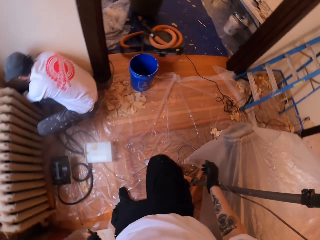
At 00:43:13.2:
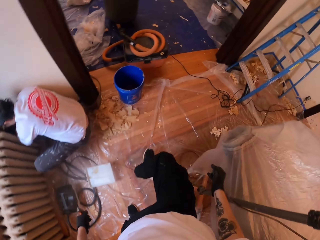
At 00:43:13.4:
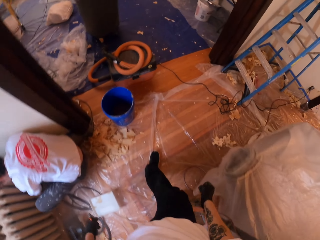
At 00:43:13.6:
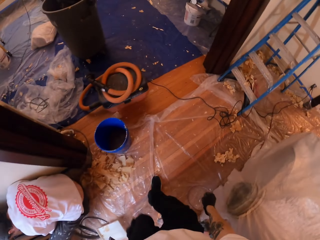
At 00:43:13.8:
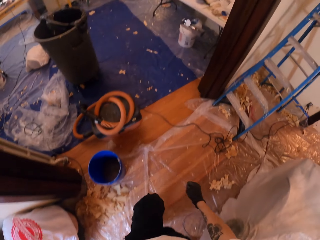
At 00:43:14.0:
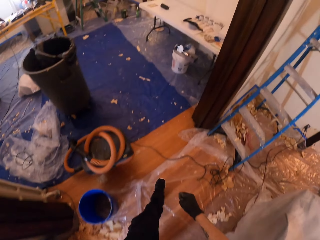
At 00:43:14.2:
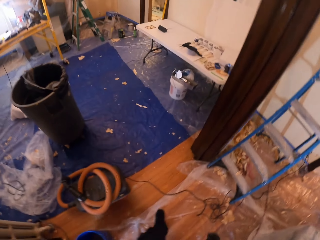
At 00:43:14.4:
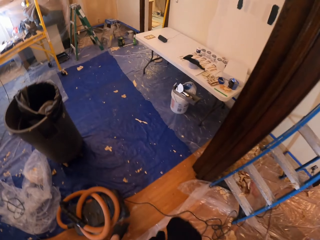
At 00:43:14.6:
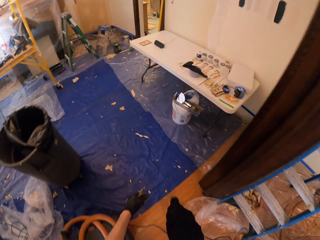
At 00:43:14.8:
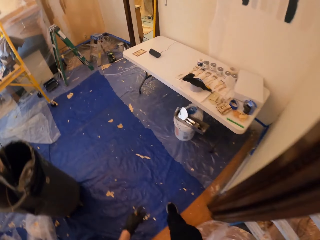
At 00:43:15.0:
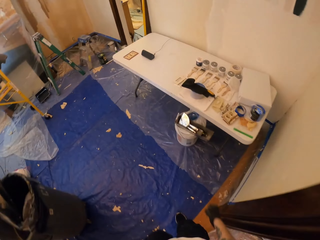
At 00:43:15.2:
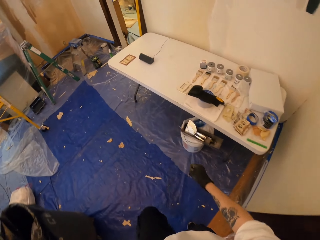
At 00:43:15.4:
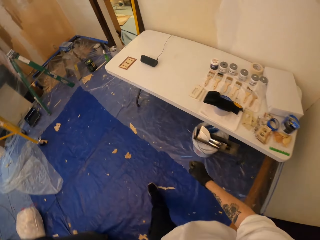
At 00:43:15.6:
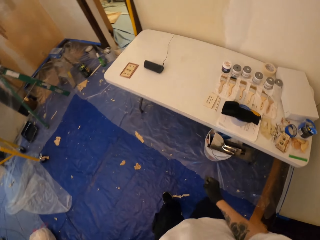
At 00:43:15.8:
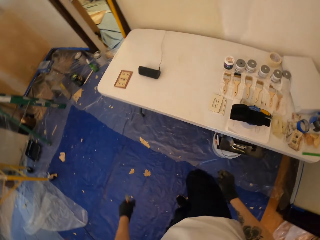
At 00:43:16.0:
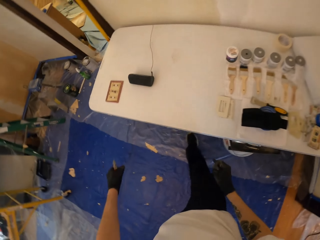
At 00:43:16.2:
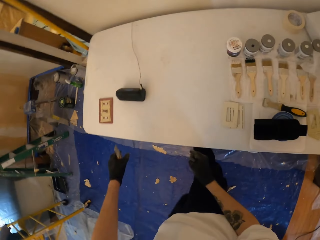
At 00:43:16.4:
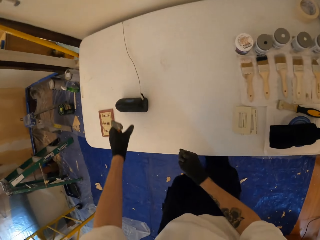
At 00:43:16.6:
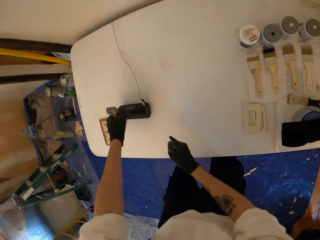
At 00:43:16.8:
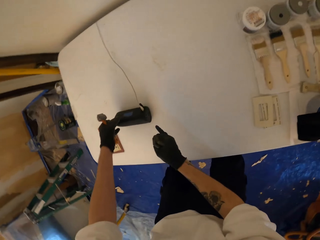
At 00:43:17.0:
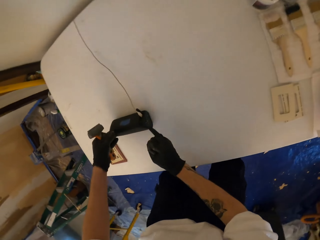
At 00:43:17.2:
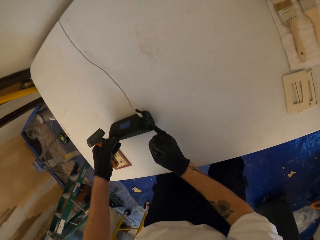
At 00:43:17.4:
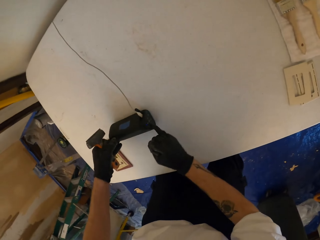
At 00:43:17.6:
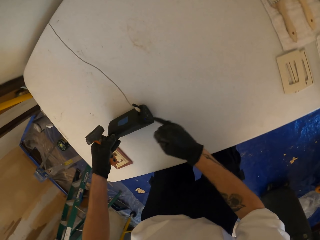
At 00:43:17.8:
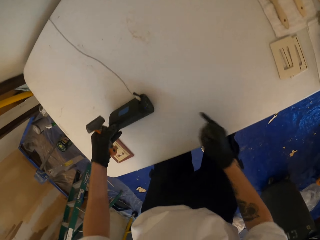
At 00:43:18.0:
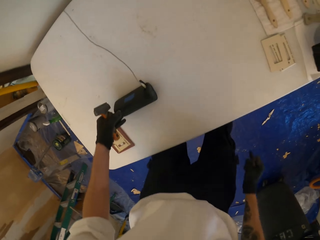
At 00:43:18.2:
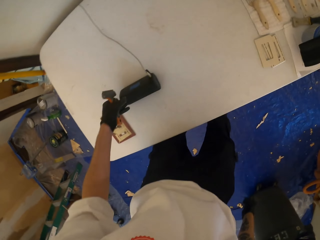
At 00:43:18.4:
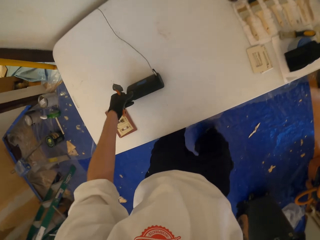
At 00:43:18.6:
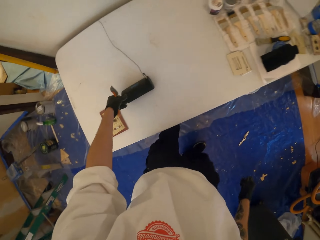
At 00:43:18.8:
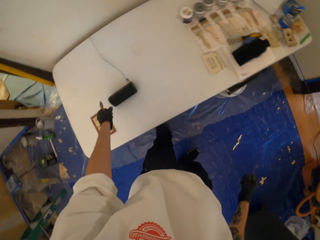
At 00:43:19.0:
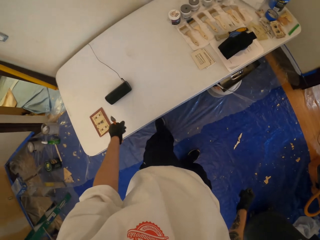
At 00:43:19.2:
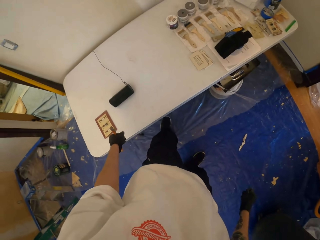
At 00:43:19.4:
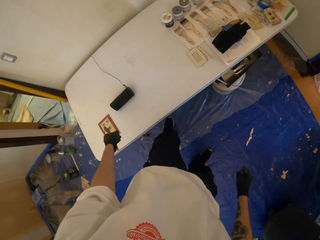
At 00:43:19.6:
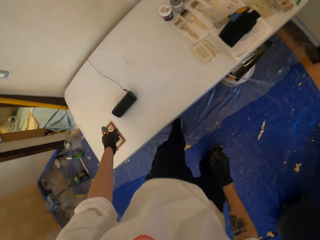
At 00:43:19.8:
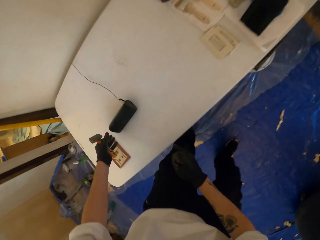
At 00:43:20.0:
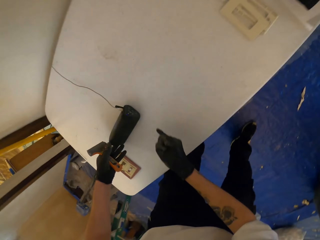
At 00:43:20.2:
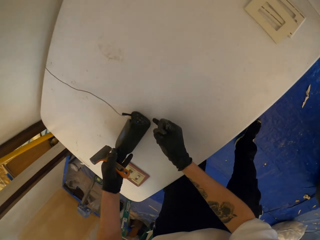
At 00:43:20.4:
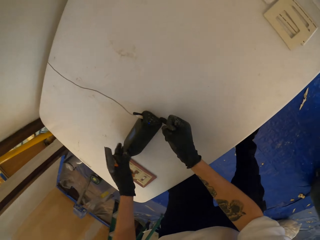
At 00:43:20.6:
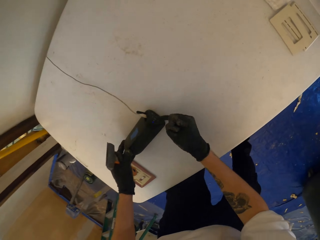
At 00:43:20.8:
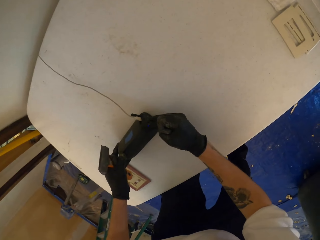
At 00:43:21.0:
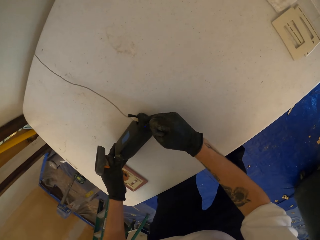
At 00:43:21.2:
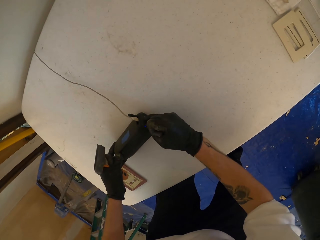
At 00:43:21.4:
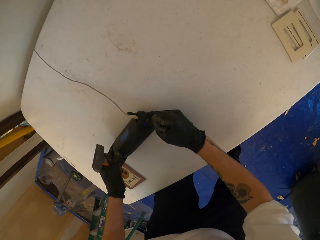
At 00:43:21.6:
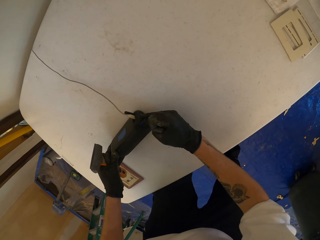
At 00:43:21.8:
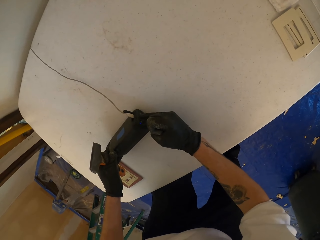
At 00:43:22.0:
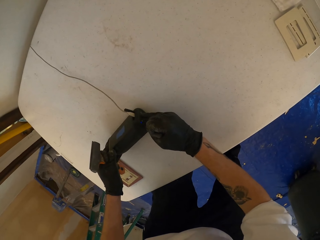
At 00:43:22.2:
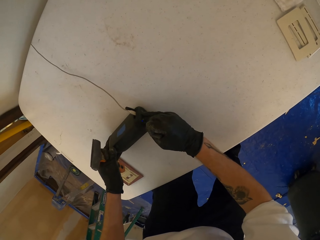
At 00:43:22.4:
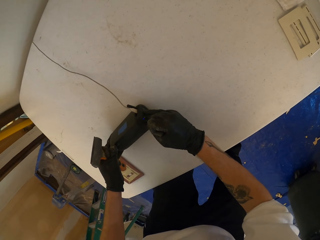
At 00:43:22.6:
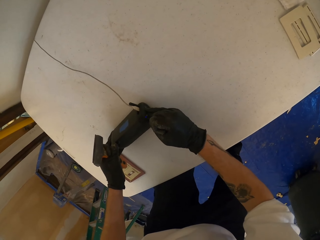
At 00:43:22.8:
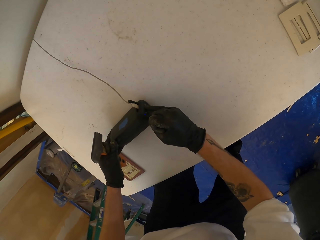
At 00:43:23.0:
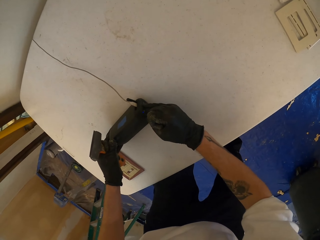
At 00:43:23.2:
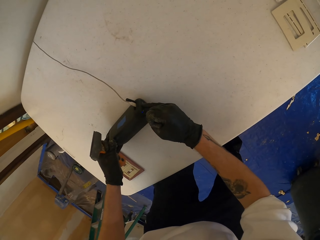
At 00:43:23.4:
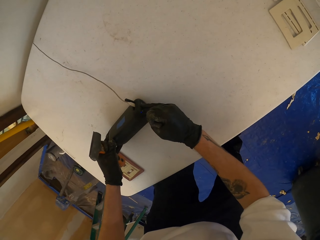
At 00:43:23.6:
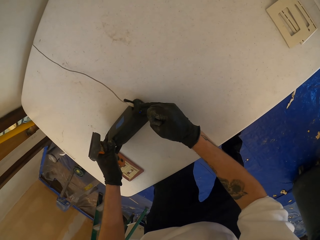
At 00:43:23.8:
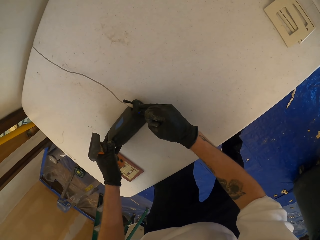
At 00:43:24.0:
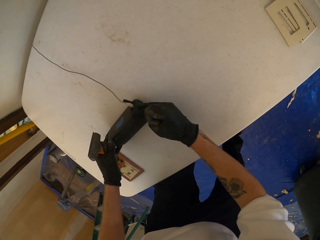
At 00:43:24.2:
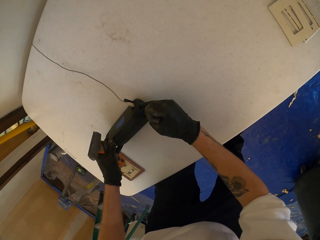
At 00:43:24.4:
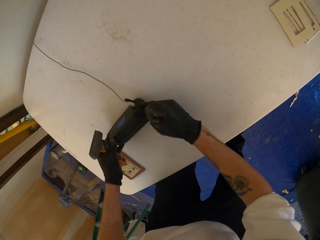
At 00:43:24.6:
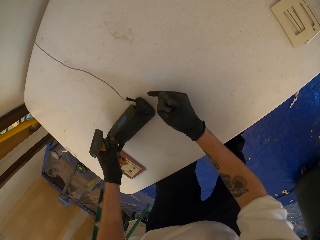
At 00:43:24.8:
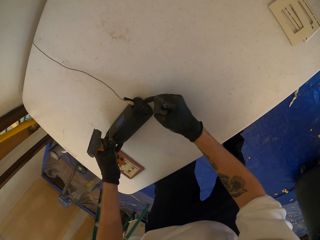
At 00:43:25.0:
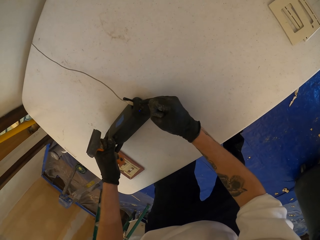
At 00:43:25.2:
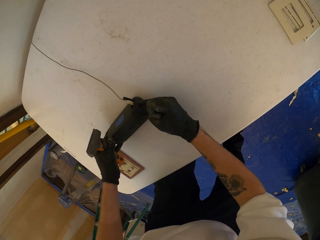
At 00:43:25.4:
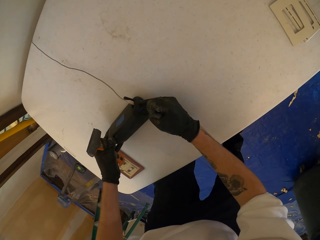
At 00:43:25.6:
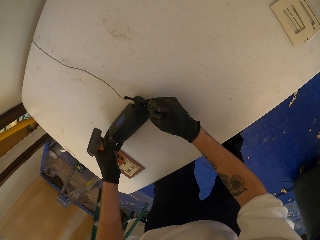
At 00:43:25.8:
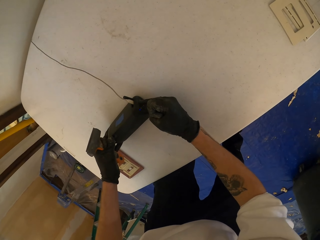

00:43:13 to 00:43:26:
The camera wearer walks in the room. They operate a device. They hold the machine. They hold the machine with both hands.

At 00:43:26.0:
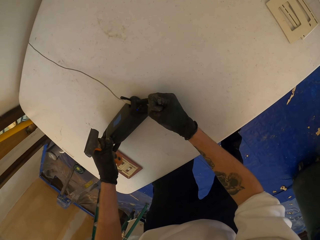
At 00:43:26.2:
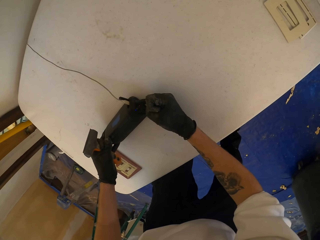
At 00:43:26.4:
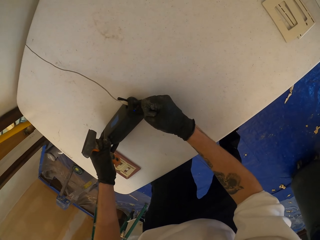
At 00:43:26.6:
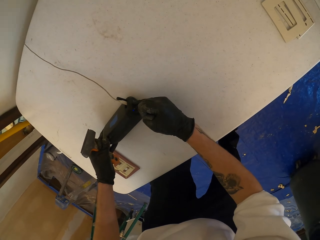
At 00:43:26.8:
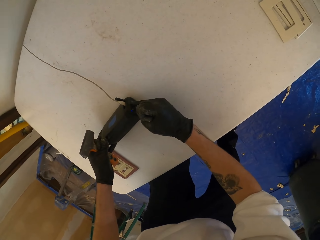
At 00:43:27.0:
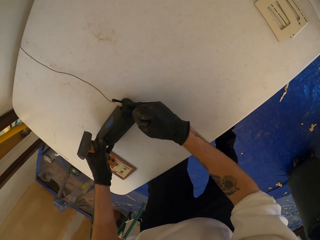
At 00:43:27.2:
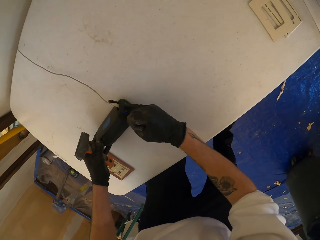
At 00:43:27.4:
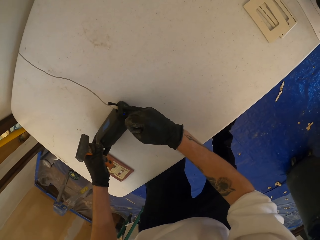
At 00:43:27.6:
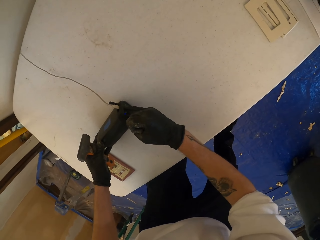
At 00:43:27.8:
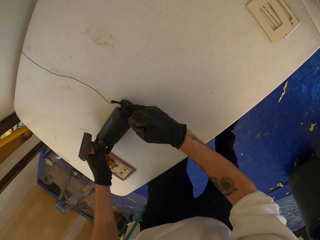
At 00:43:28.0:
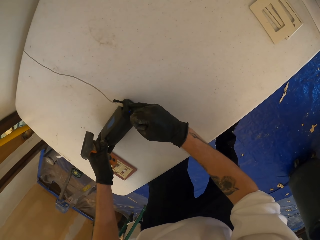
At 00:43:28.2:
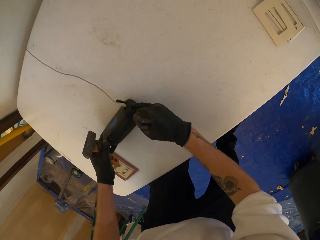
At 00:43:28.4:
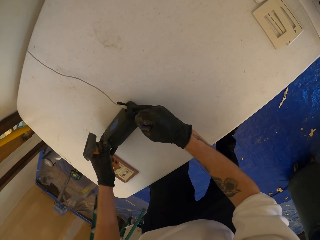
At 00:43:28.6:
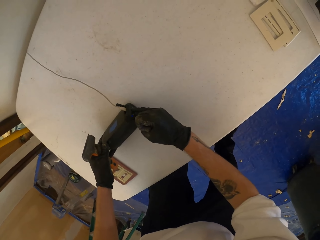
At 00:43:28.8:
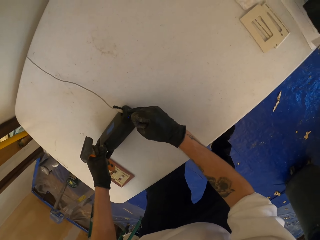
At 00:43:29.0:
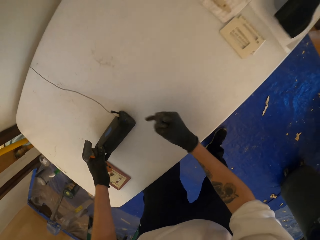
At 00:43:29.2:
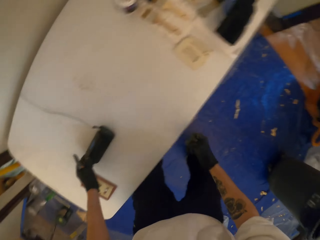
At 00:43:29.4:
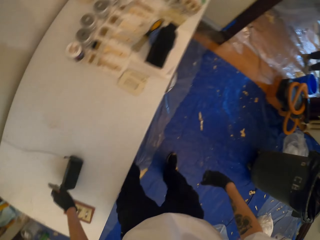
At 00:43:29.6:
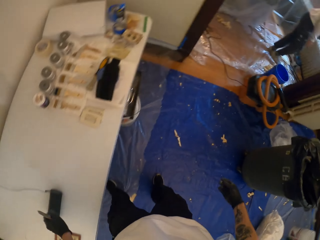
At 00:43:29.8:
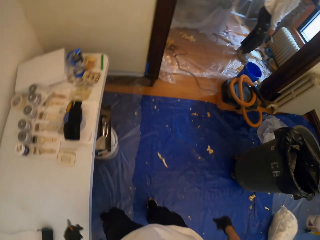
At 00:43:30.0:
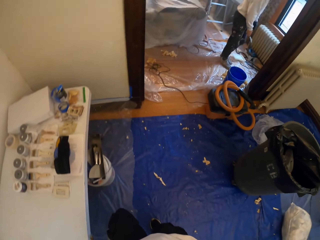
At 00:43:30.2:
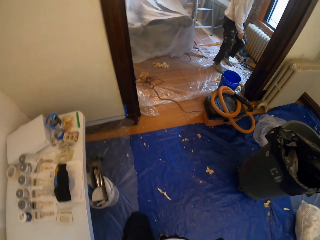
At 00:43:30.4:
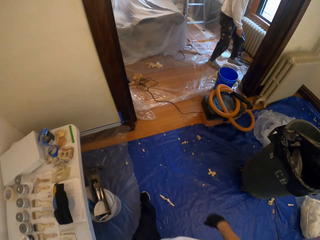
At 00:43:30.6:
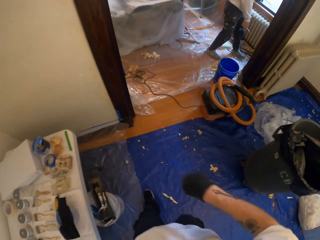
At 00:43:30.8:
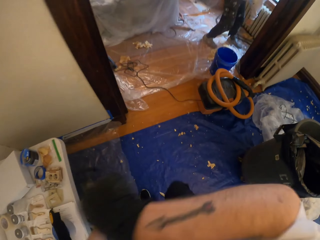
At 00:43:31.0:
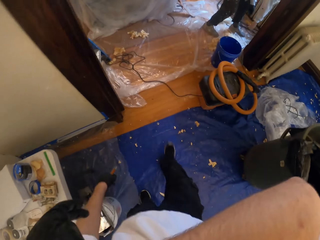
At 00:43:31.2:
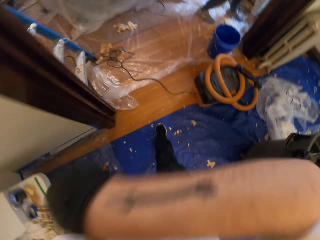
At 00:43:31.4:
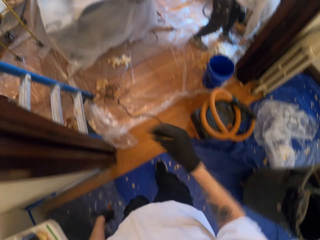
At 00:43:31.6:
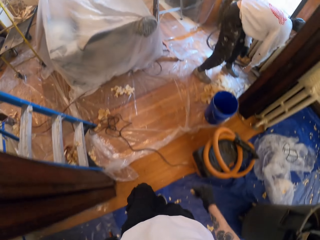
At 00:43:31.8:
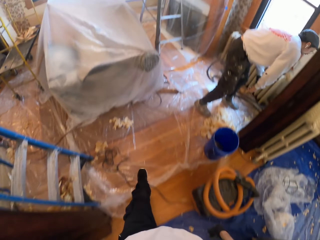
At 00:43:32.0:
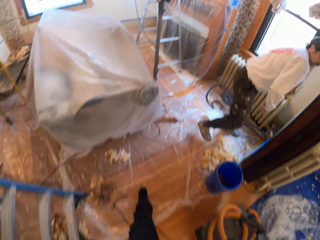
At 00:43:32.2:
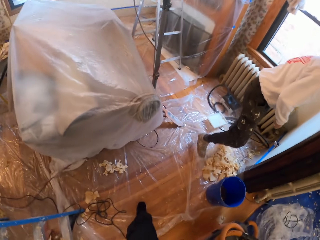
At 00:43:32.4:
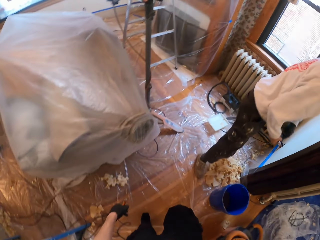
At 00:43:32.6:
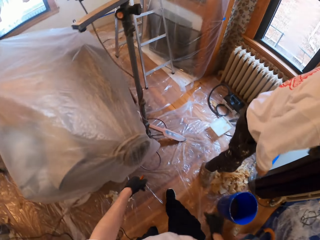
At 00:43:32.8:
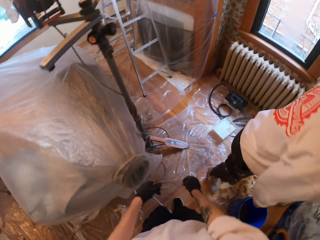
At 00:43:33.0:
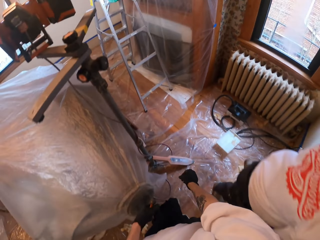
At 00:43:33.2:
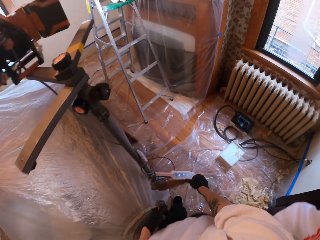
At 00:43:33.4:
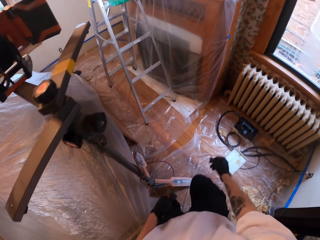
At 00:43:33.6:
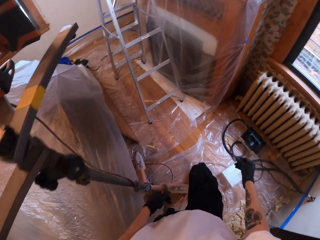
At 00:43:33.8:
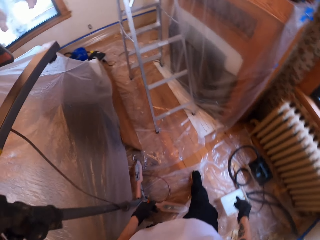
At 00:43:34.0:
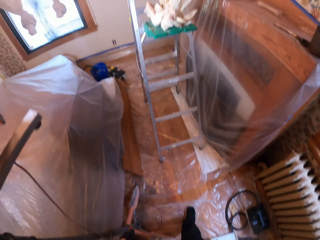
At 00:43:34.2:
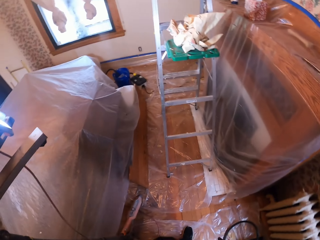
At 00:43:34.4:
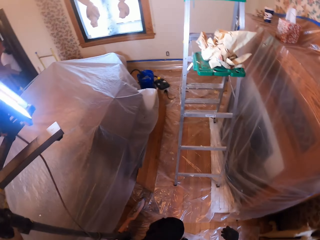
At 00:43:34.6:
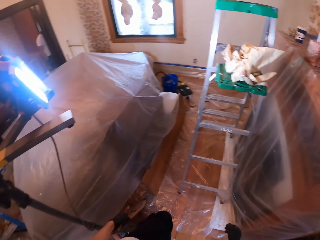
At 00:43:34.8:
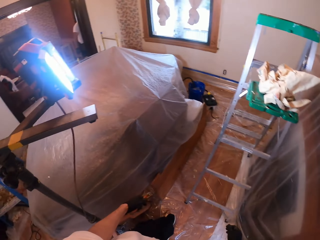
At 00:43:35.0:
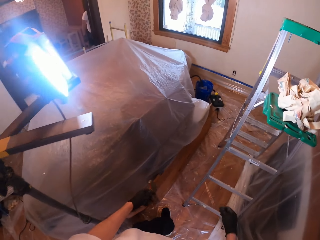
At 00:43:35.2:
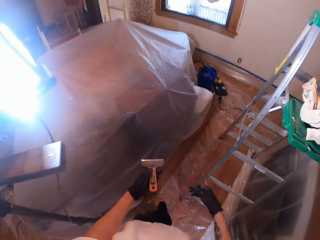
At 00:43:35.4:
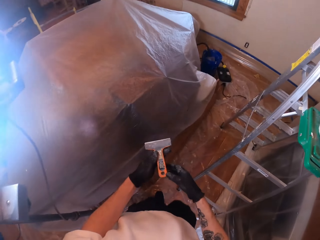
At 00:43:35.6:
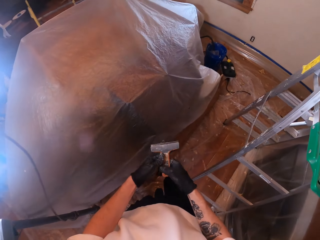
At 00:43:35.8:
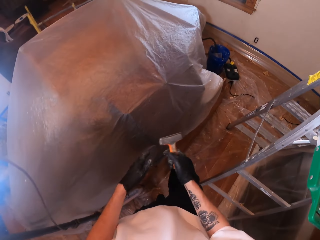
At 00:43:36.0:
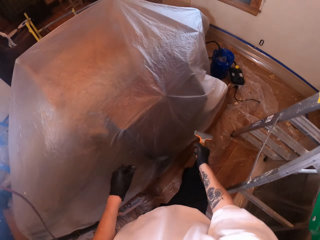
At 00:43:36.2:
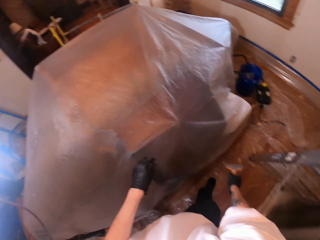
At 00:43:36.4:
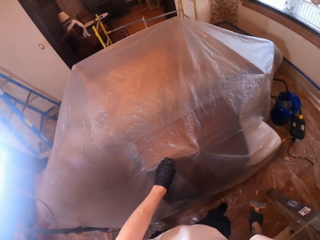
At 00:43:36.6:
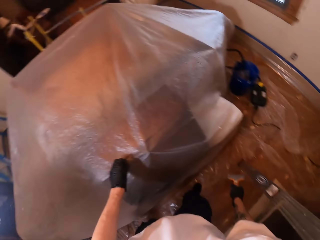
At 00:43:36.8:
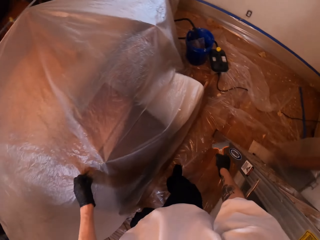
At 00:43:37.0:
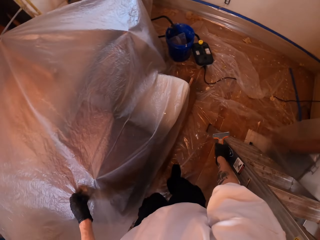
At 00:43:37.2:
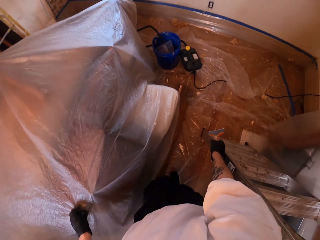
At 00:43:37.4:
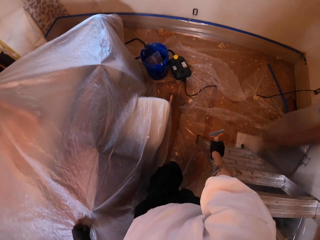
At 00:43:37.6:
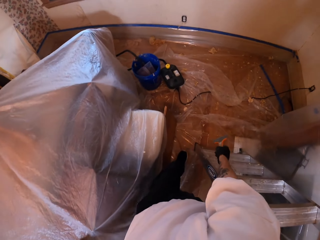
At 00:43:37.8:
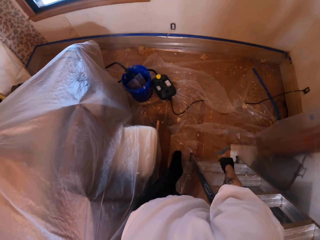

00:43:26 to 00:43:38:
The camera wearer walks in the room. They hold the scratcher with both hands.
